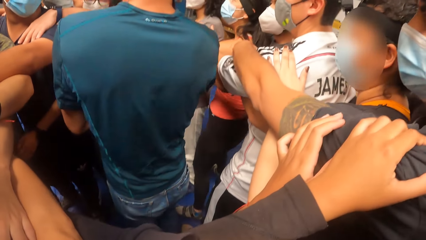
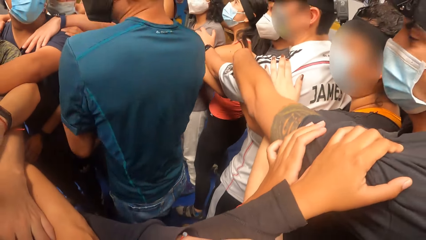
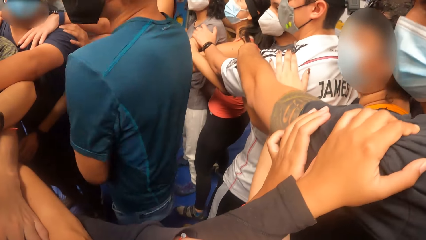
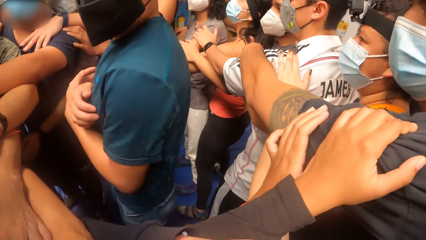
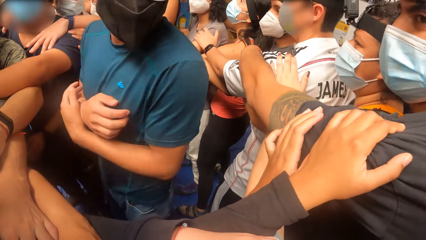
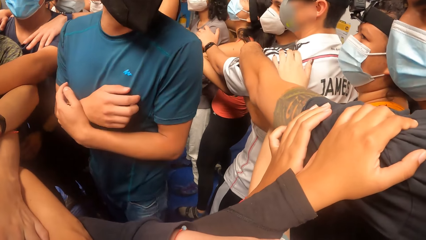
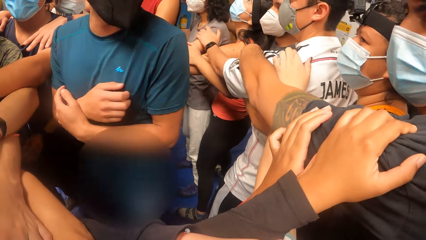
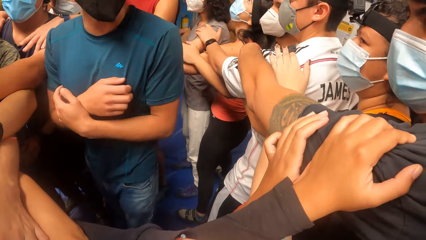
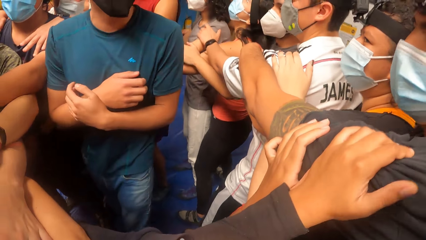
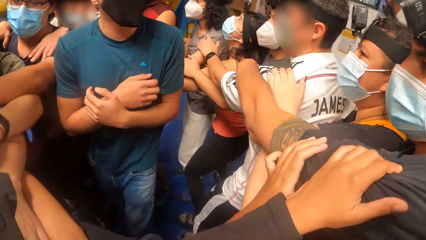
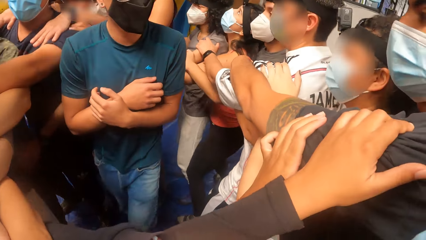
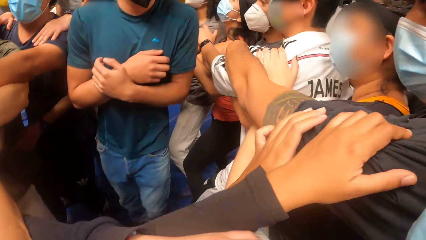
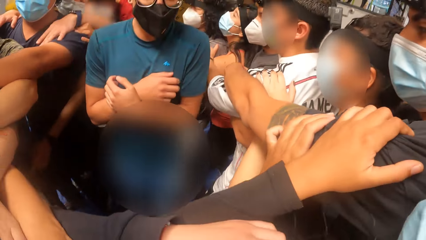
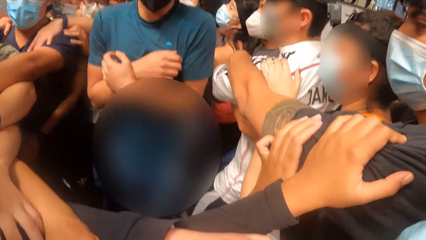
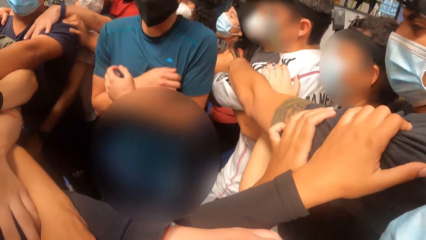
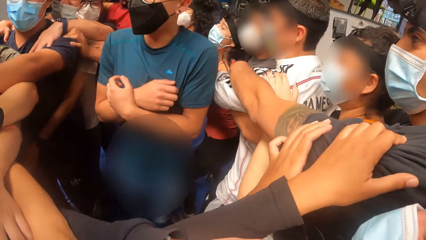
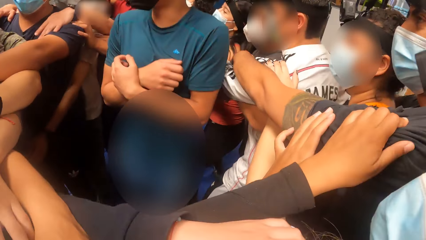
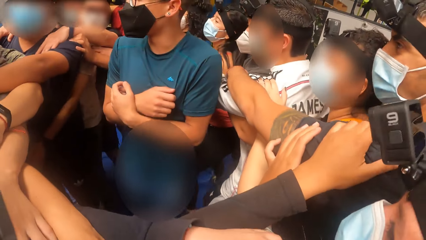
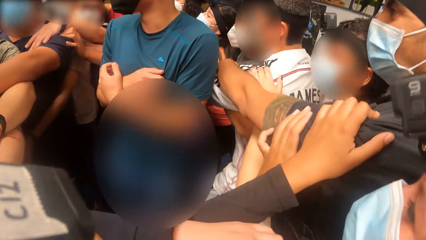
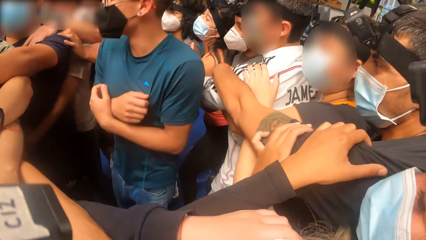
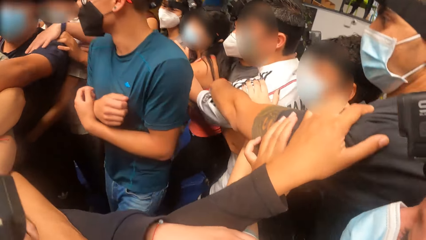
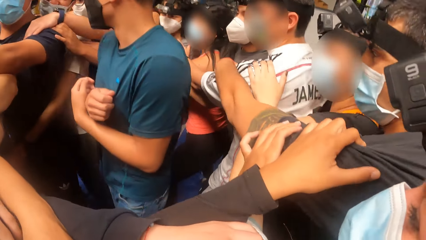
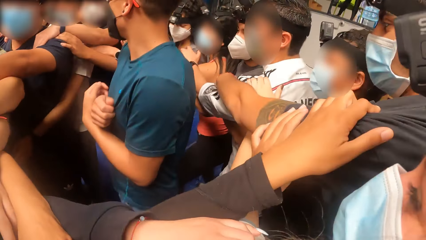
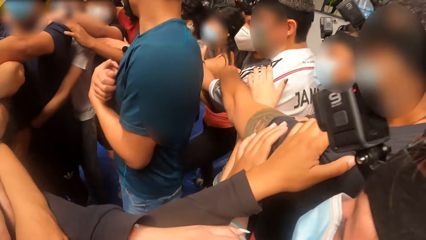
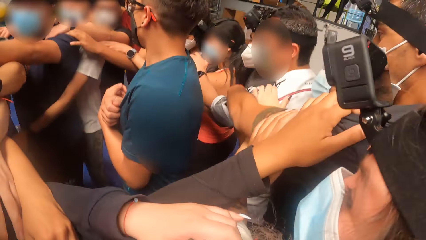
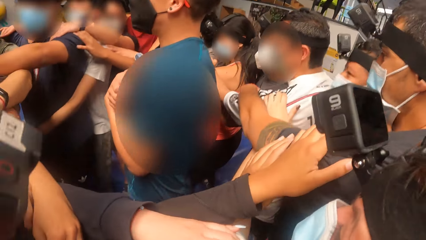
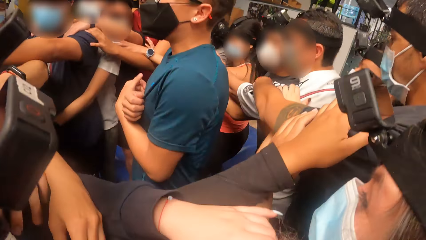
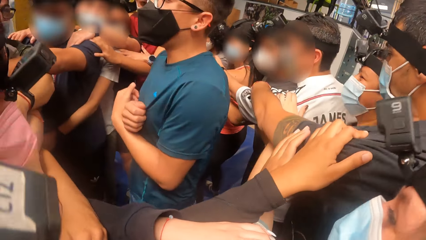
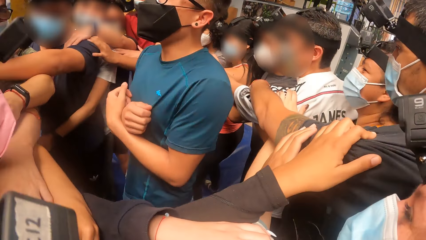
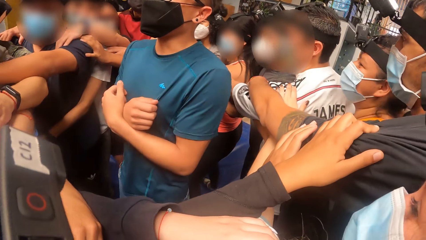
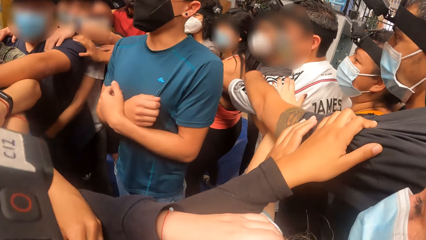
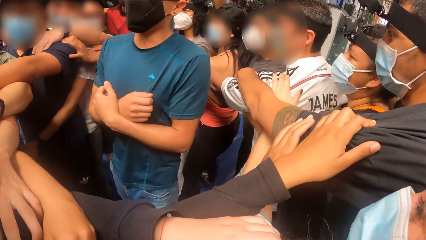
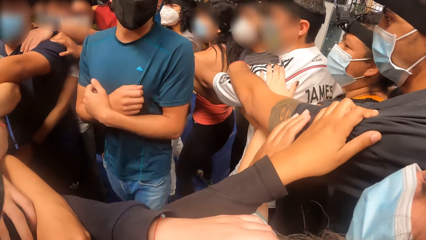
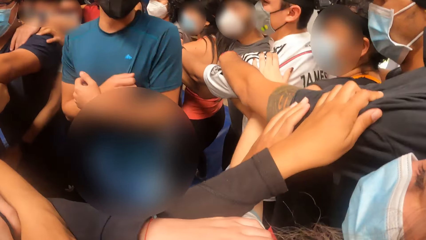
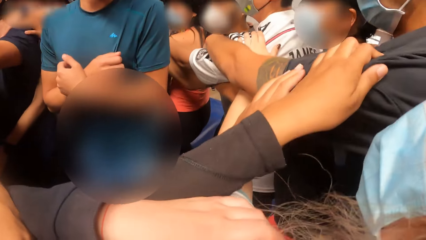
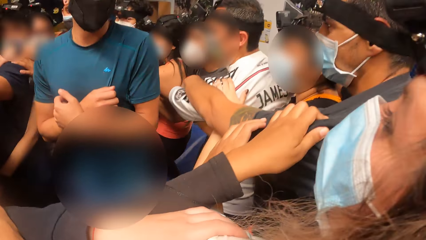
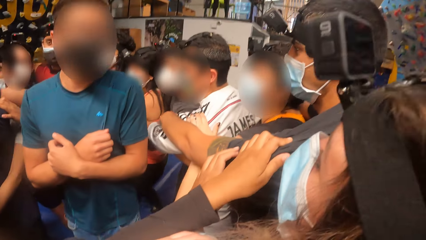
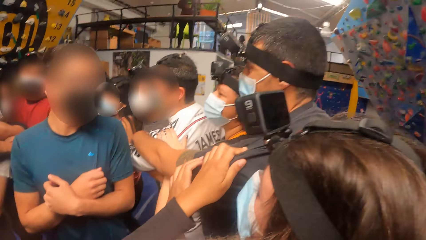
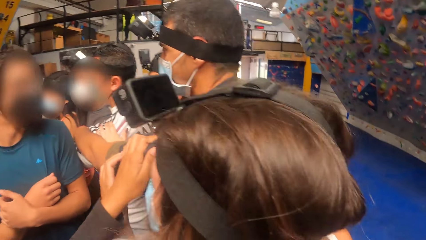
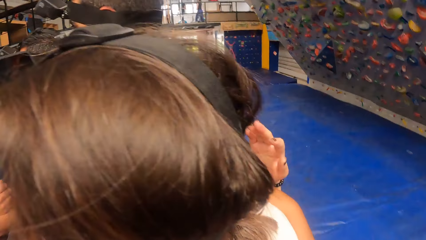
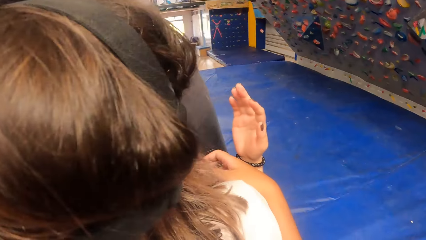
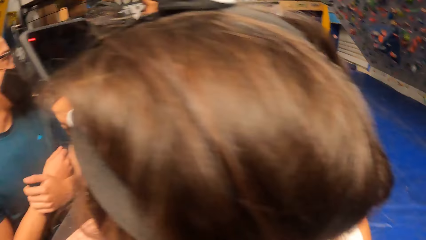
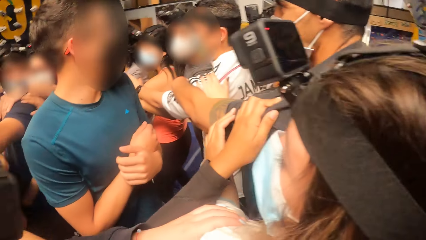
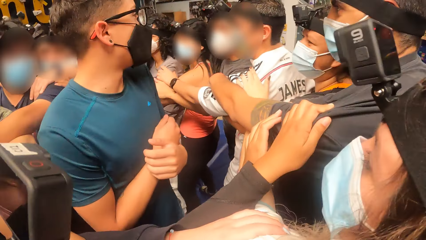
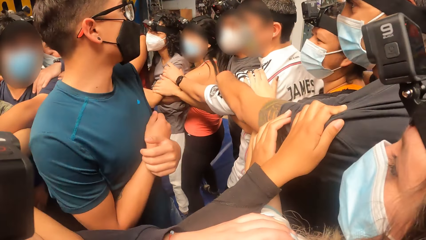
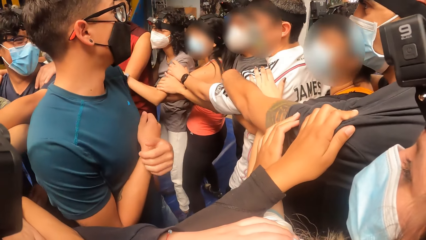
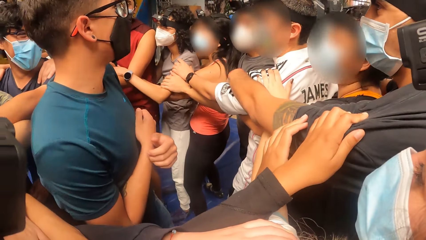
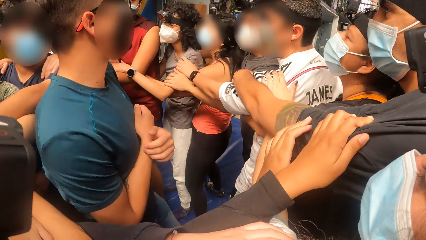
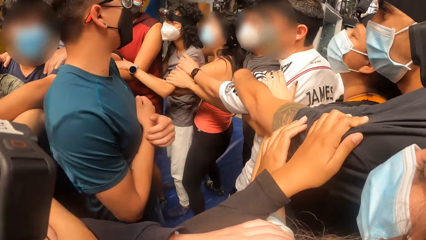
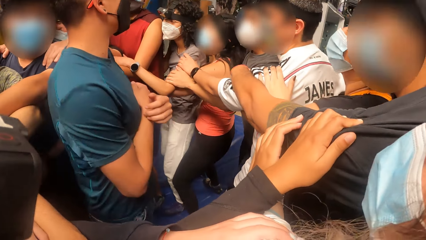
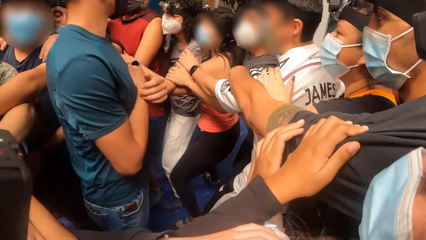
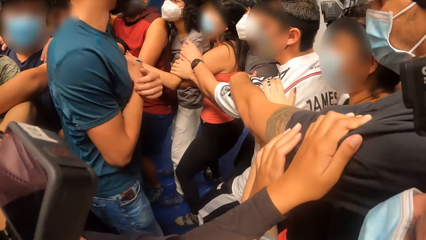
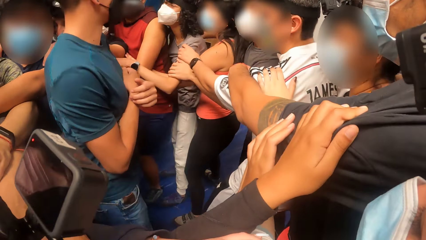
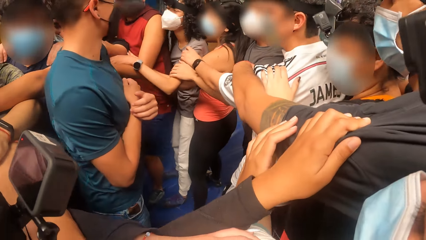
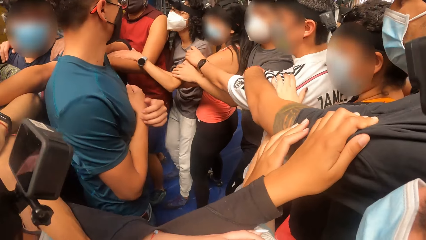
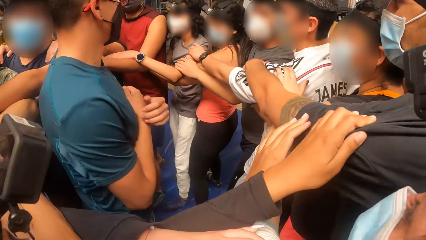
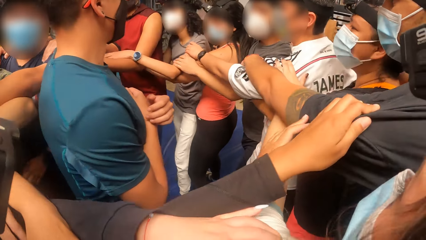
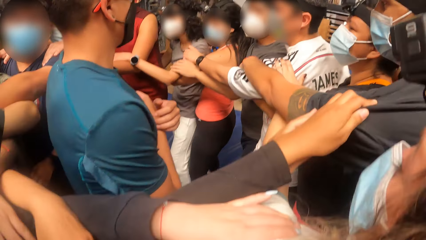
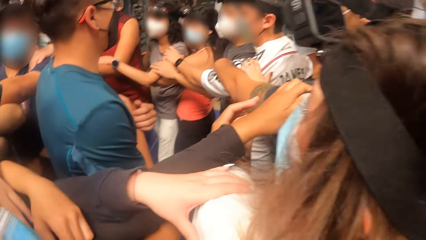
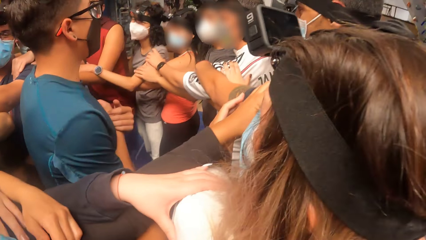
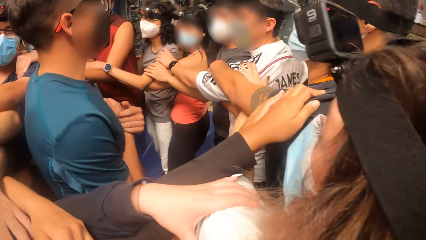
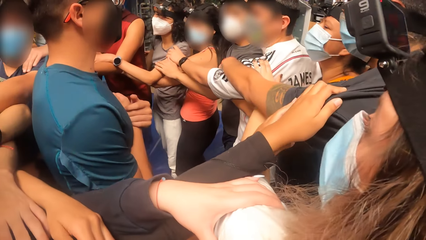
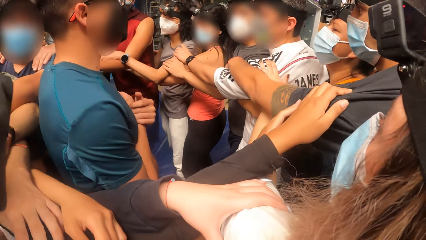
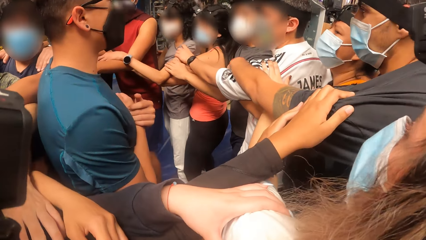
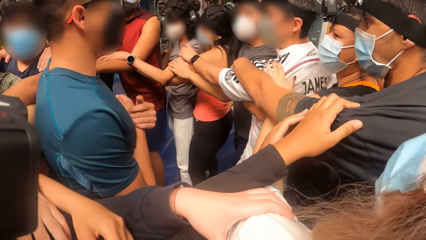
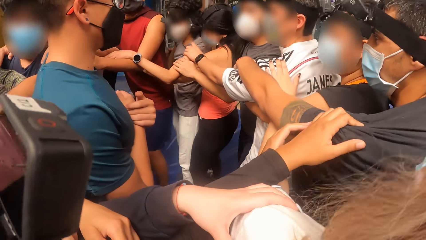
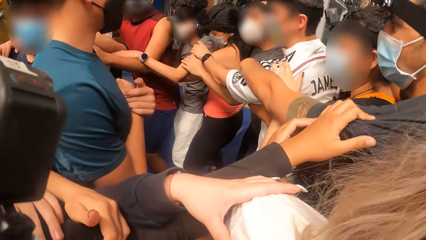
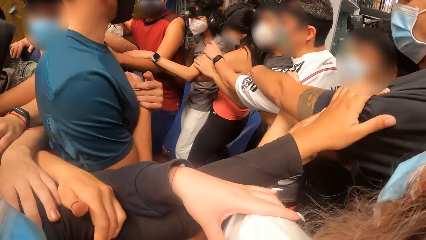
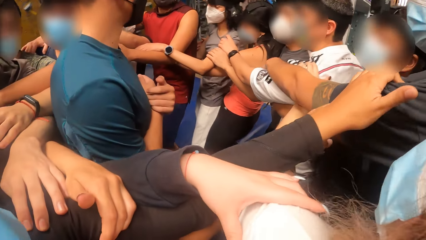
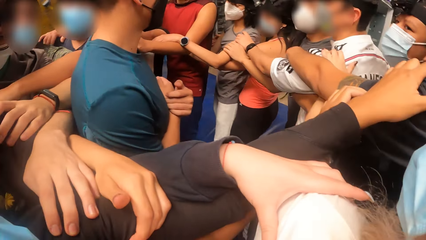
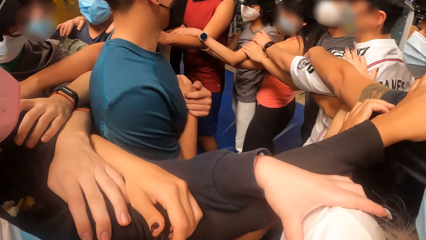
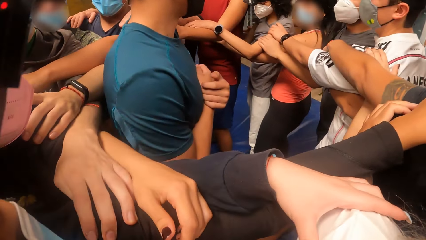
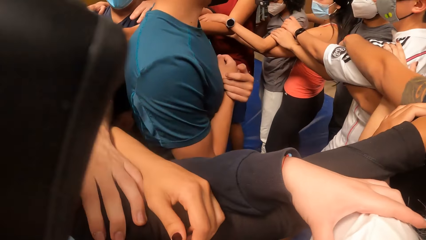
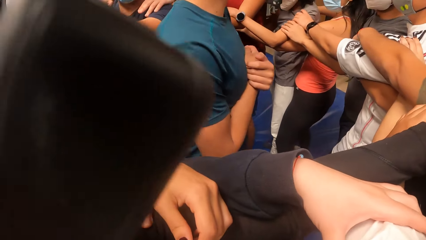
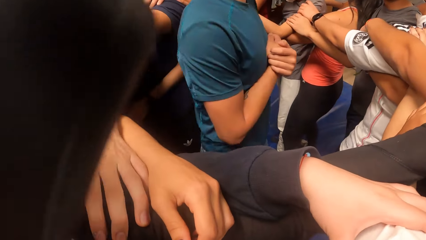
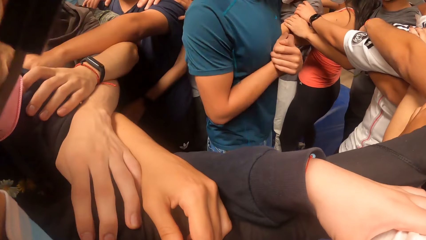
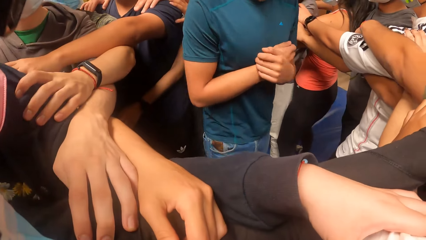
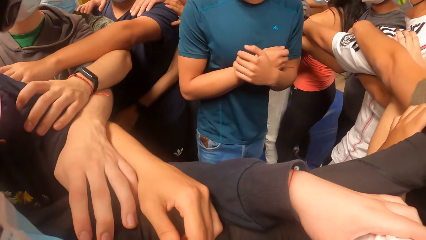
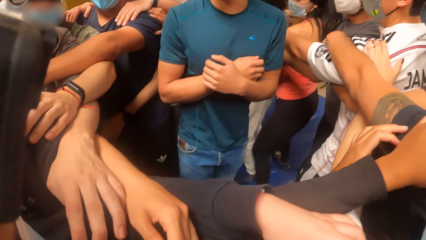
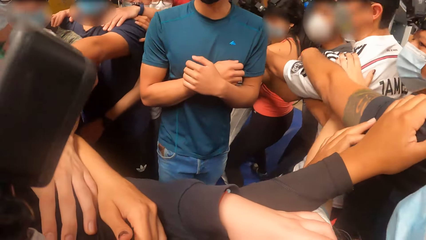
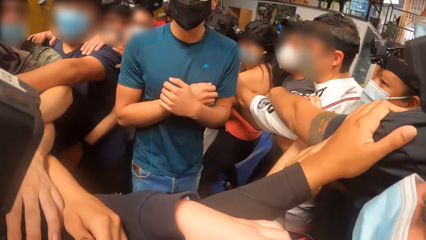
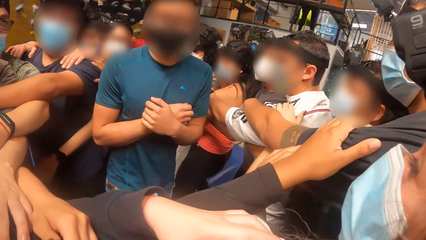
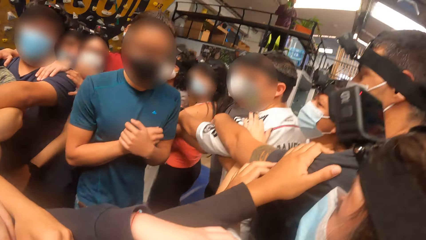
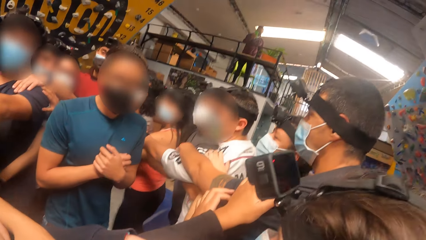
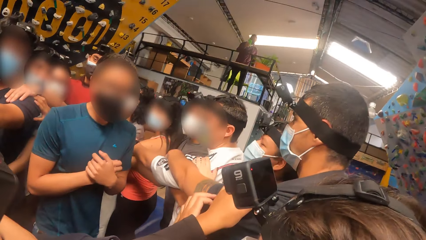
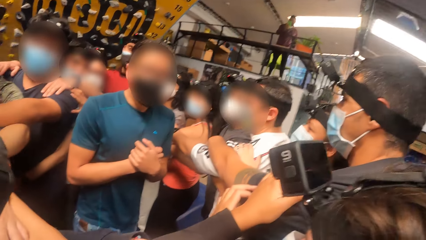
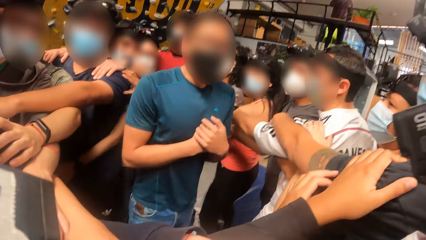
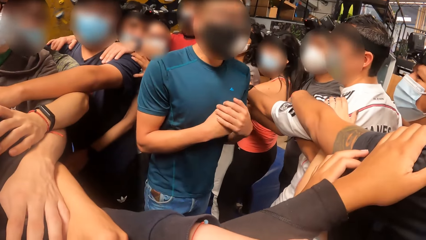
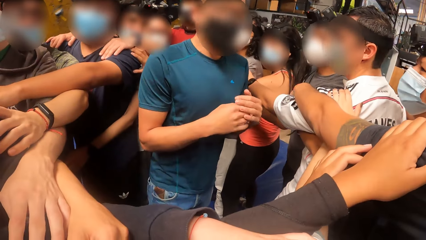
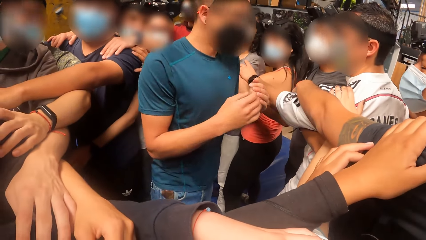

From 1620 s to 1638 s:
The camera wearer exercises with the group of people round the man. They look around. They look around again. They jump up.
